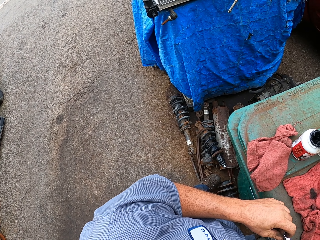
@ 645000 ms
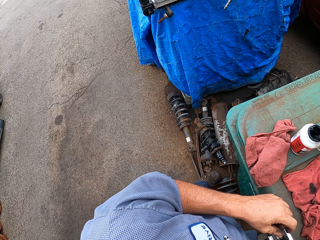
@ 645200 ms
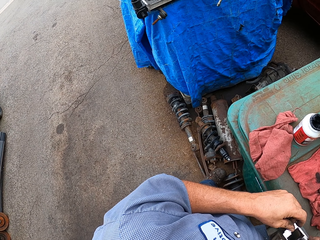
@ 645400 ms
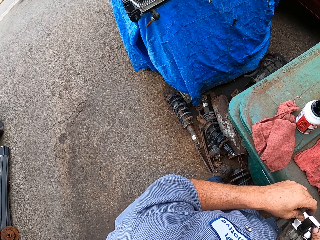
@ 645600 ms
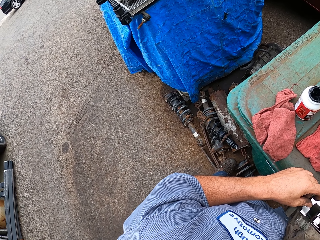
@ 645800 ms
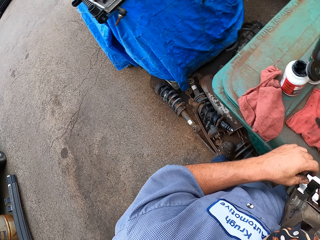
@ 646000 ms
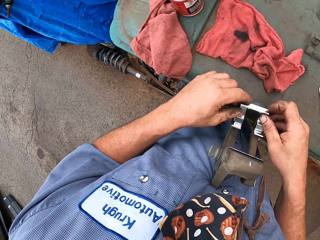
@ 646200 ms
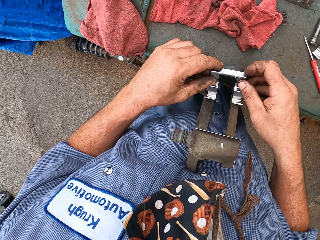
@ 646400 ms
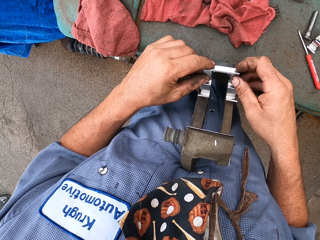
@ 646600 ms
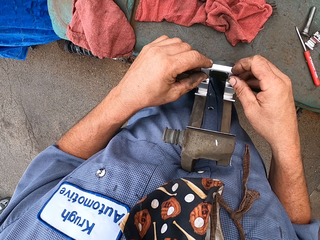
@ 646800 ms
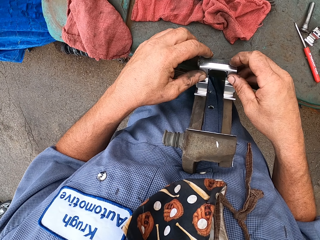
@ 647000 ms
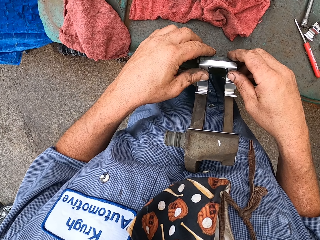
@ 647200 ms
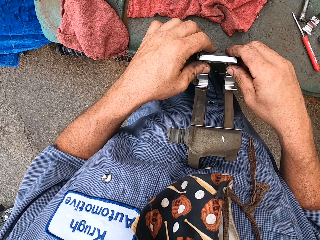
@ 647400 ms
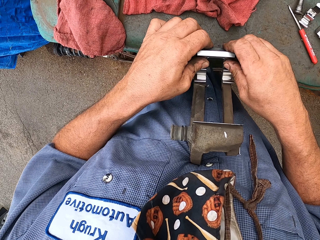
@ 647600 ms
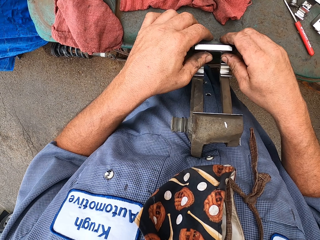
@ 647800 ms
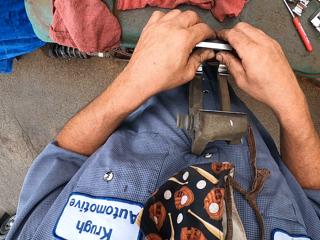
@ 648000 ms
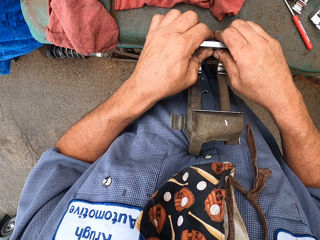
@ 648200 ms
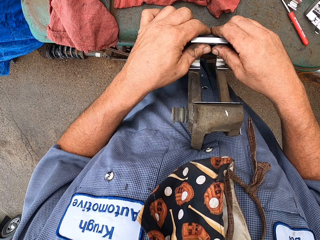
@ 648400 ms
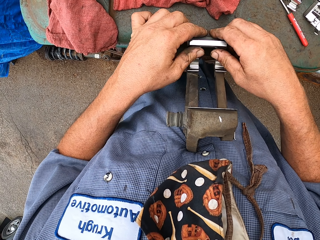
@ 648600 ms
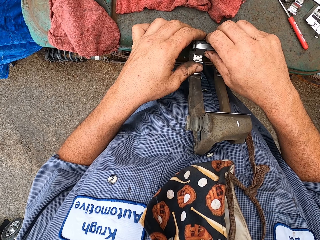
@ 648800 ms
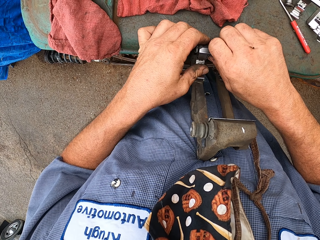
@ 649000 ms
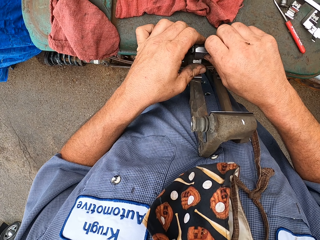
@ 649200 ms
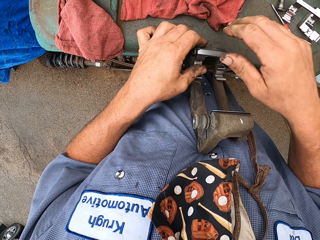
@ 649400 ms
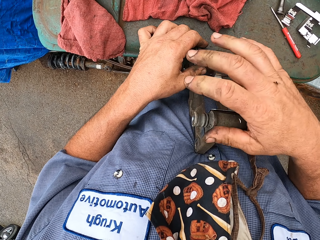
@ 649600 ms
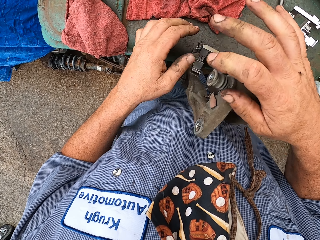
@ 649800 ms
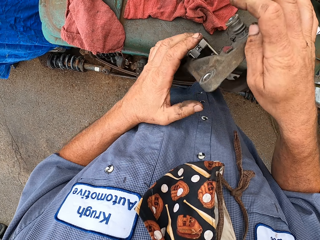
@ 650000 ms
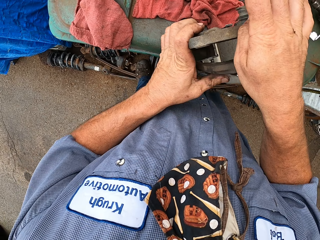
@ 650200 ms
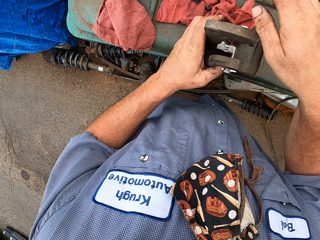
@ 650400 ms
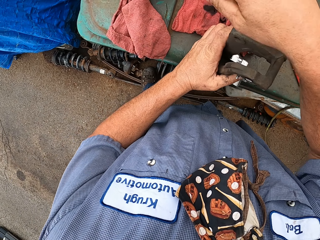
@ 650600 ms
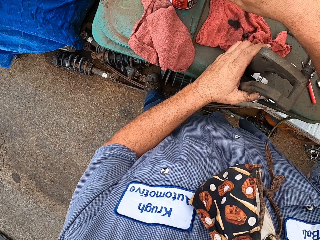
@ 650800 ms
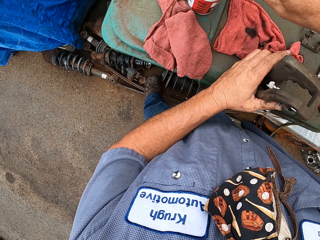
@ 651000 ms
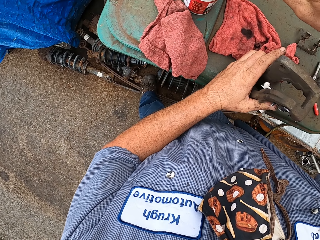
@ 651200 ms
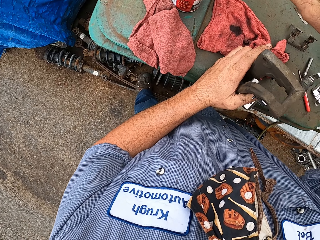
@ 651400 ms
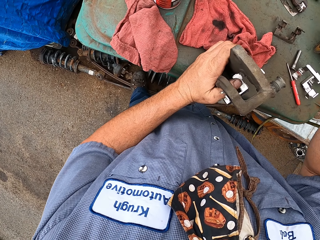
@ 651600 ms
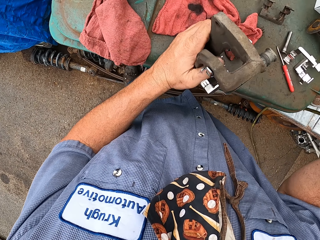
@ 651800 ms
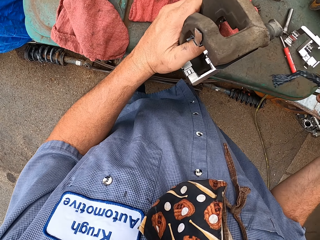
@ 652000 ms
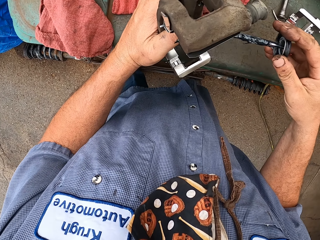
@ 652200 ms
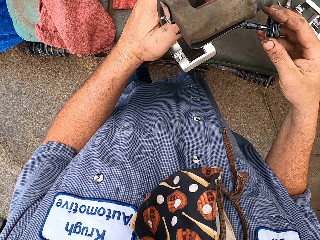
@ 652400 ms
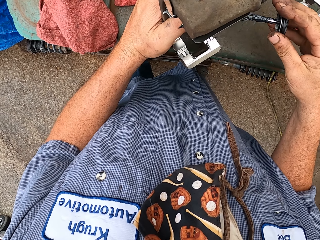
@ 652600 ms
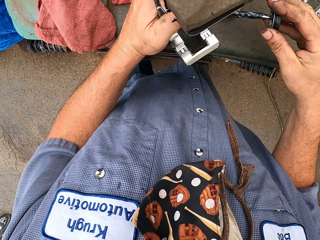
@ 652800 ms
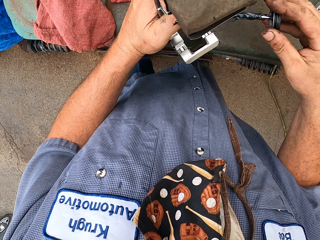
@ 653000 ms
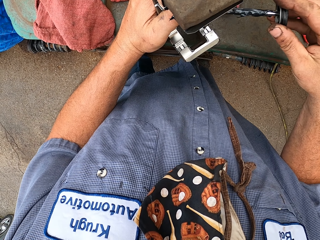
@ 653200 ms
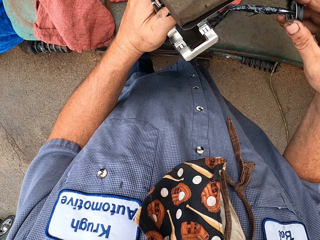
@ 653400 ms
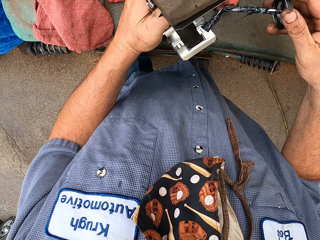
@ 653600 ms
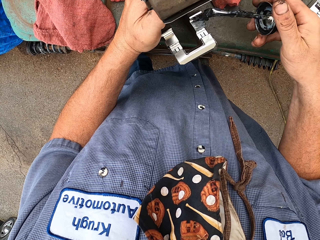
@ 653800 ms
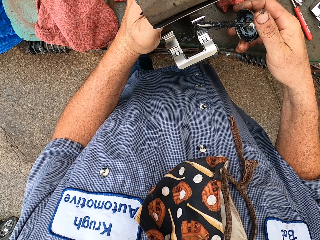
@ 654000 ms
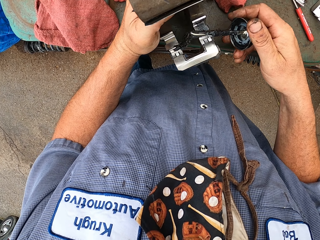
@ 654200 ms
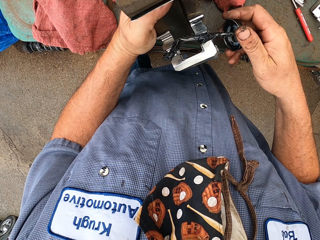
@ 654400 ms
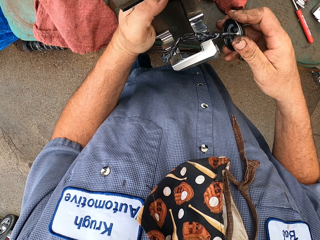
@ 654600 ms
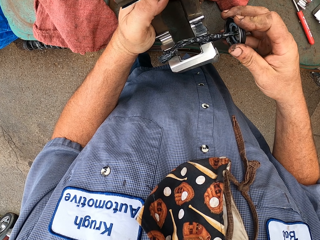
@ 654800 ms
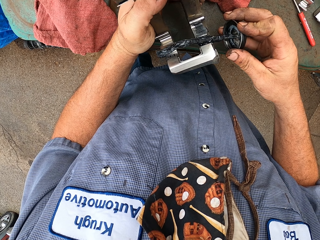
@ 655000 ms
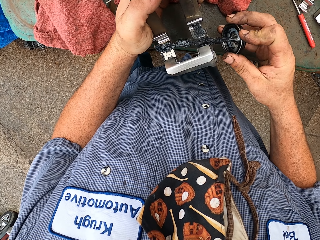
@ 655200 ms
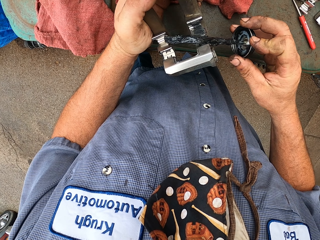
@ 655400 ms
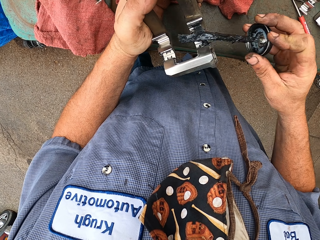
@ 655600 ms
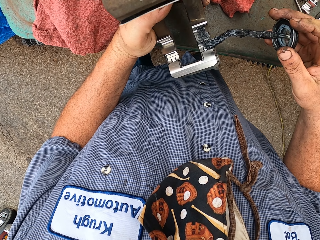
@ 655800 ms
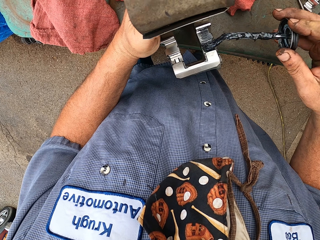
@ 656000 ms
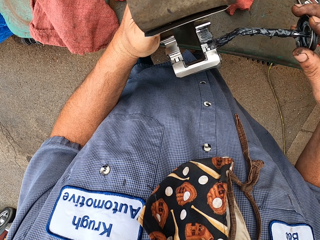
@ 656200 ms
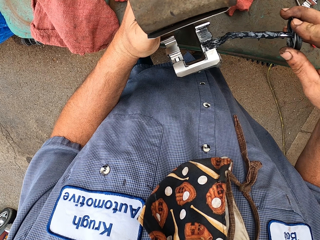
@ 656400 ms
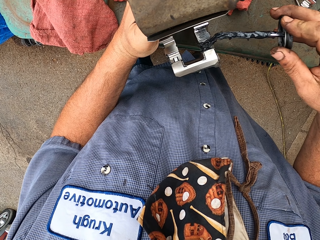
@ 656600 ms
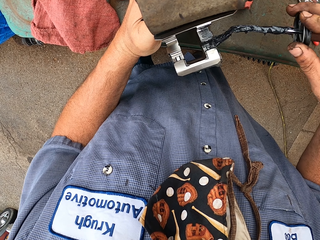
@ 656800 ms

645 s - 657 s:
The camera wearer looks at a spare part. They pick the lid with the brush from the bottle. They smear oil on the spare part of a vehicle with the brush.

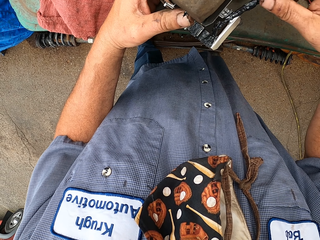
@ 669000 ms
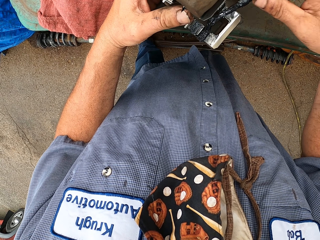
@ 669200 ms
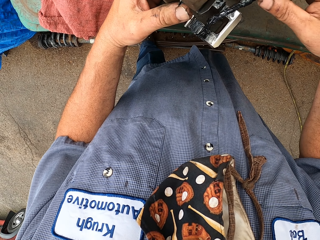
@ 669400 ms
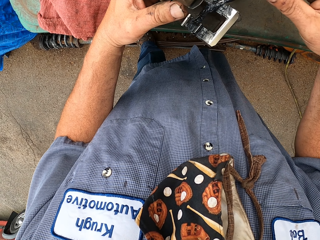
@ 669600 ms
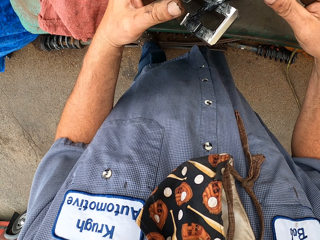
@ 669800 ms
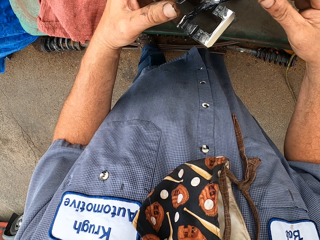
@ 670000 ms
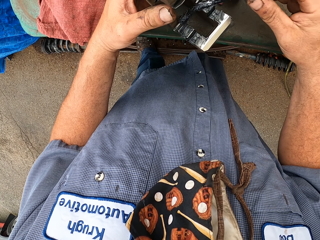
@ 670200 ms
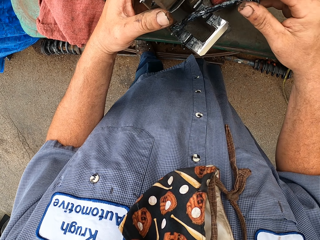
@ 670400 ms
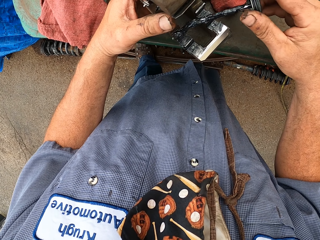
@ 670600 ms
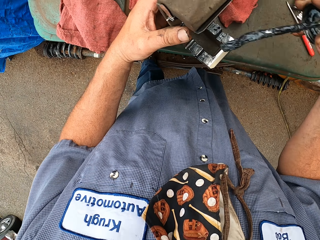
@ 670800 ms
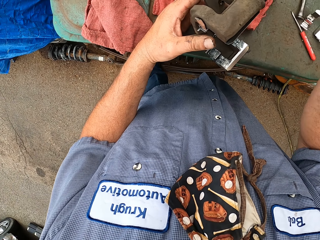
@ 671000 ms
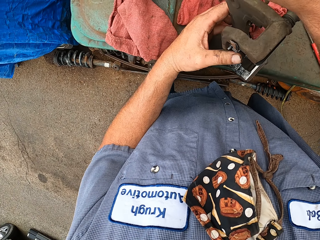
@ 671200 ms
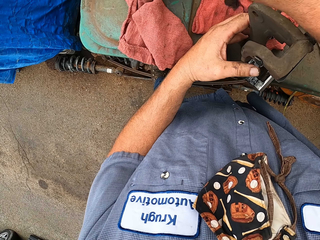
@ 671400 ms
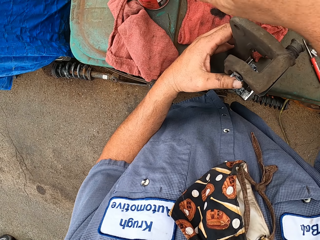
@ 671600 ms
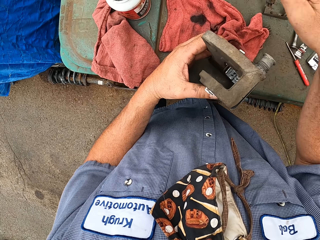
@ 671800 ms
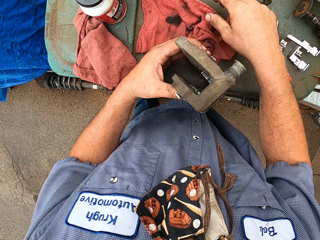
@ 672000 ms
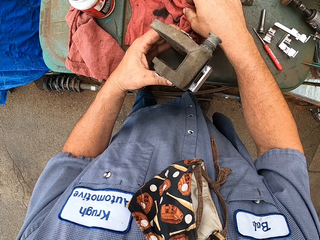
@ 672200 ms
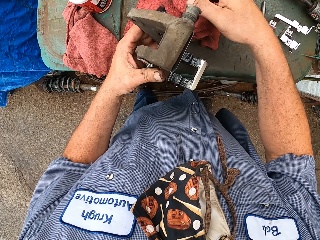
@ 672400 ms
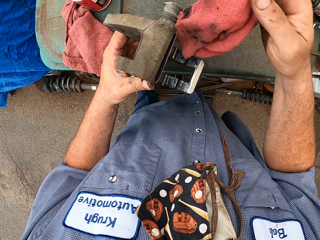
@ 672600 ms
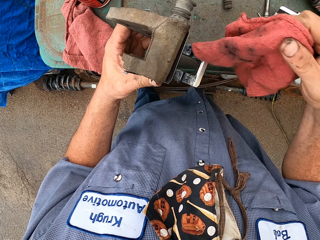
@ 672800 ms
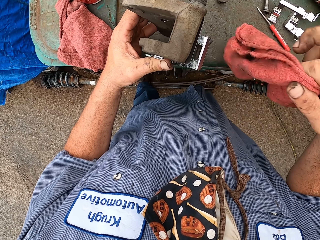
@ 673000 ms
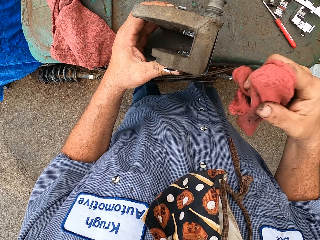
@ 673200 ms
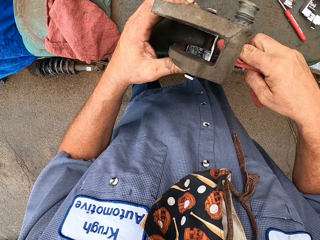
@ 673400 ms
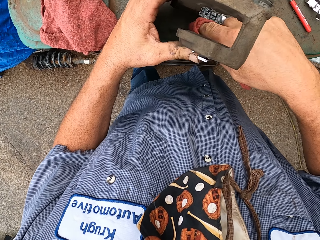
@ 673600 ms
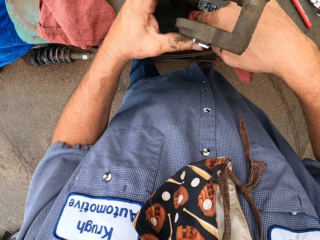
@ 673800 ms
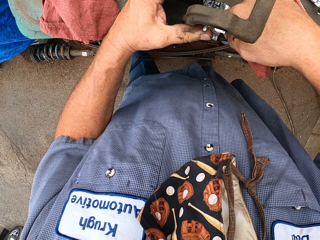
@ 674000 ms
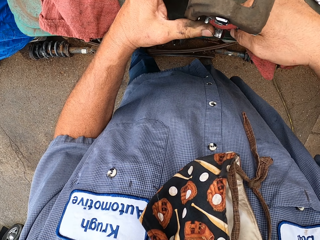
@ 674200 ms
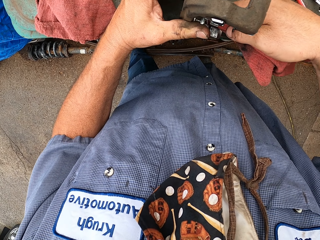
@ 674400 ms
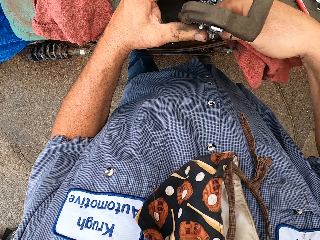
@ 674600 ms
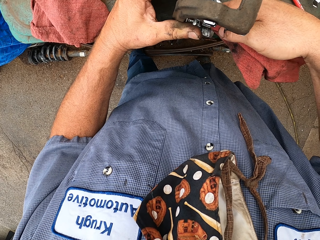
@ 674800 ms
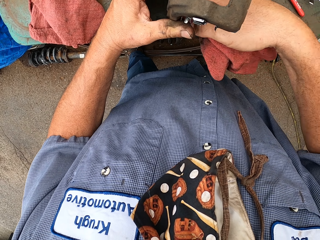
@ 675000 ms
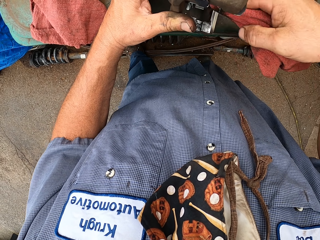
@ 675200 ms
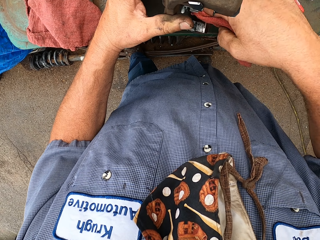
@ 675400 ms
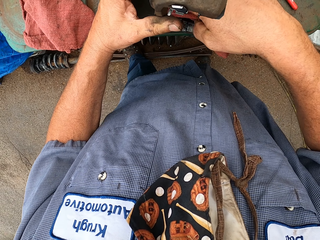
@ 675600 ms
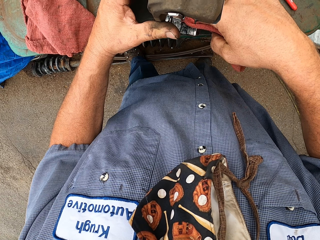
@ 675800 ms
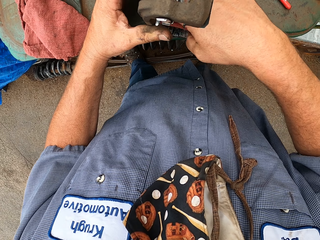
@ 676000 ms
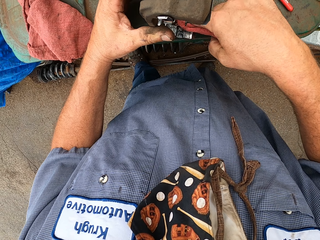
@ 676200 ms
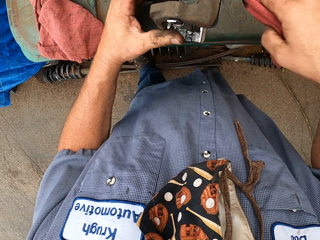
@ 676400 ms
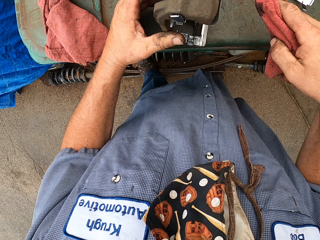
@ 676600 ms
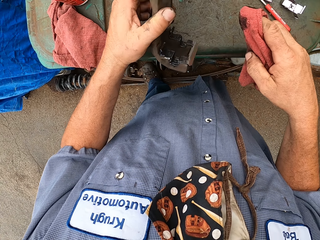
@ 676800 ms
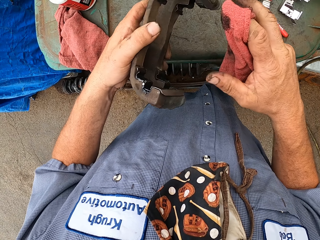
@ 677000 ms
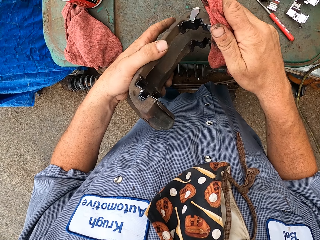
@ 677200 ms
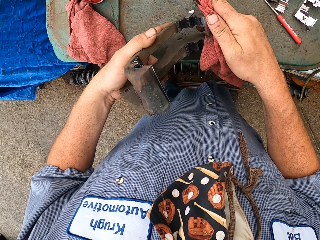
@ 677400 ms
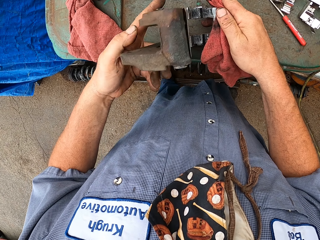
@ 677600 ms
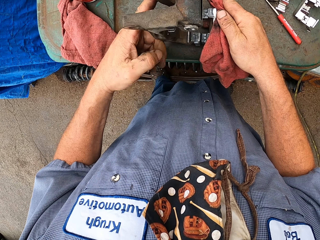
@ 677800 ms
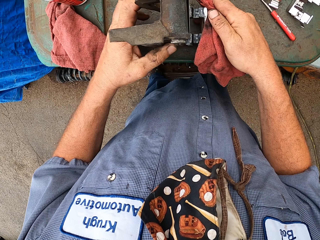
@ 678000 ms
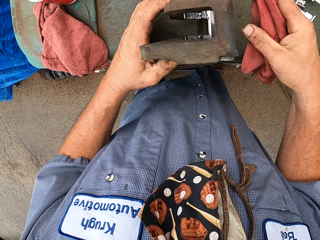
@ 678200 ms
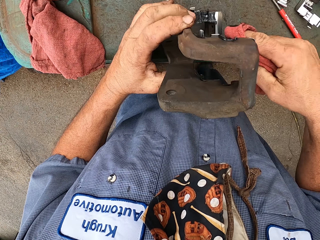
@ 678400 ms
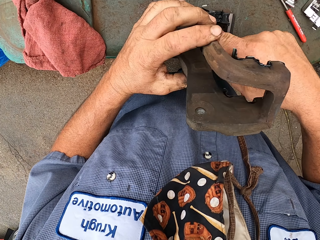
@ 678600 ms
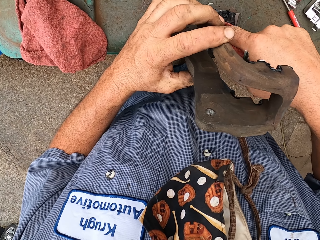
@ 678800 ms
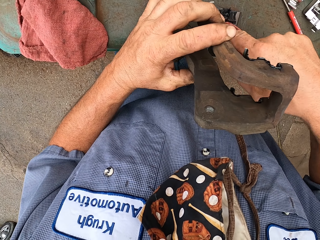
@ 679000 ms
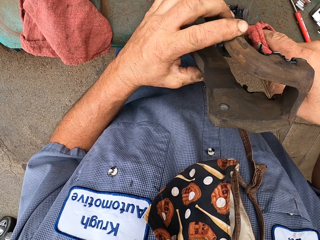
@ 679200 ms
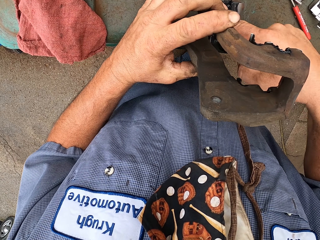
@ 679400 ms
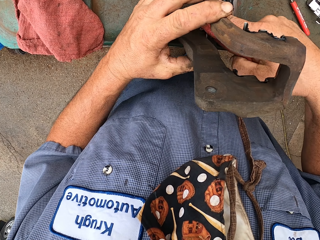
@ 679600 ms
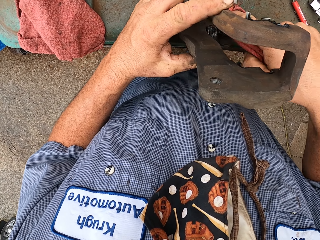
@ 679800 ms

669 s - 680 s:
The camera wearer drops the lid in the bottle. They pick up the napkin from the dustbin. They clean the carburetor with the napkin.
